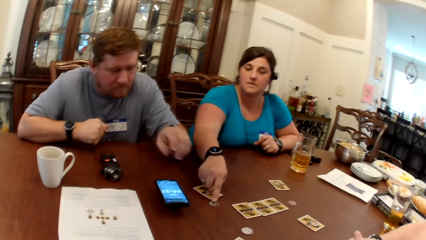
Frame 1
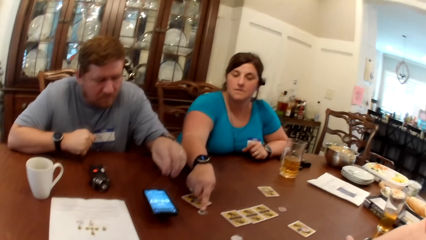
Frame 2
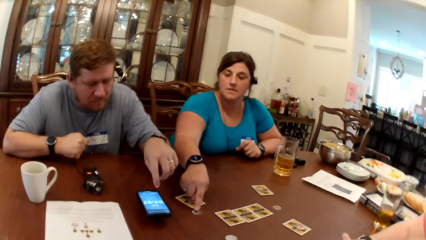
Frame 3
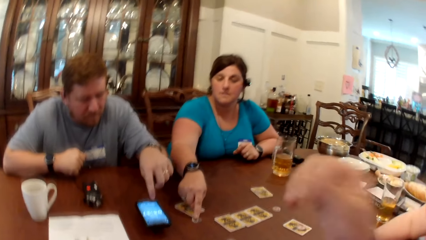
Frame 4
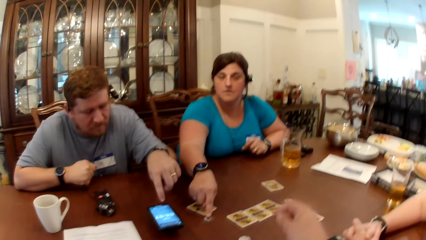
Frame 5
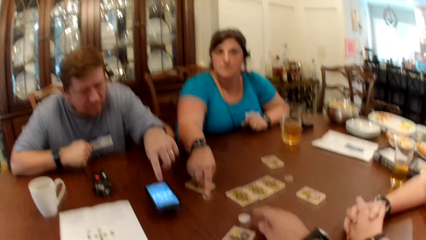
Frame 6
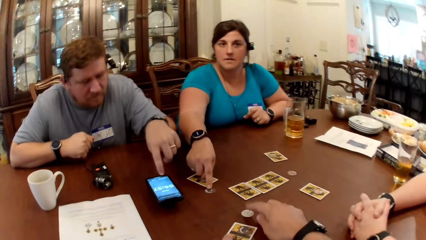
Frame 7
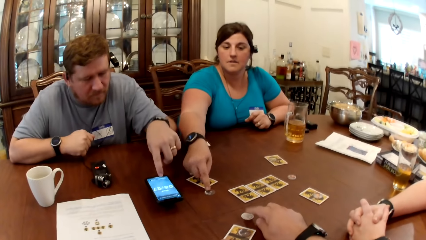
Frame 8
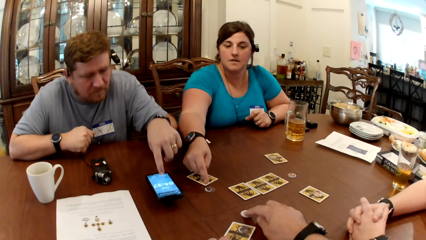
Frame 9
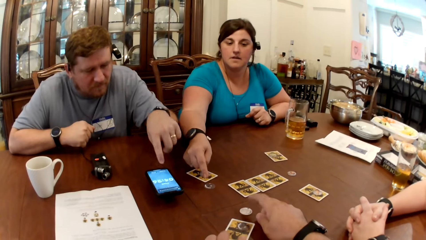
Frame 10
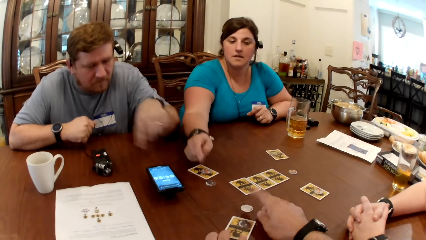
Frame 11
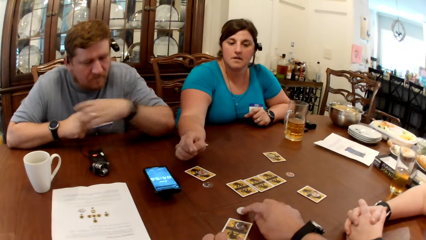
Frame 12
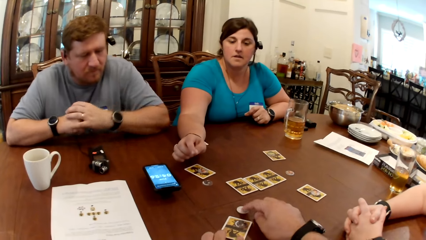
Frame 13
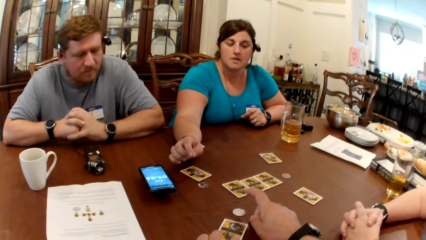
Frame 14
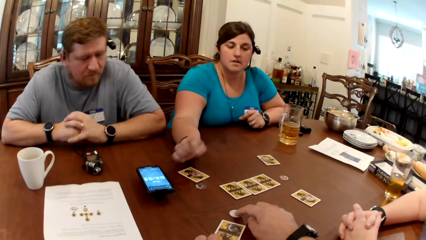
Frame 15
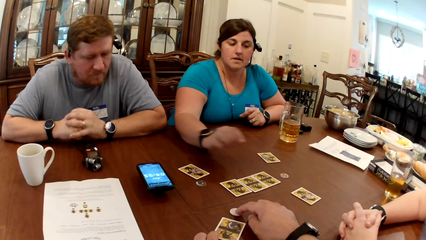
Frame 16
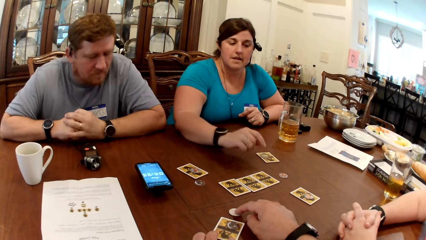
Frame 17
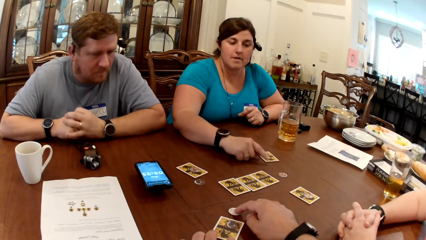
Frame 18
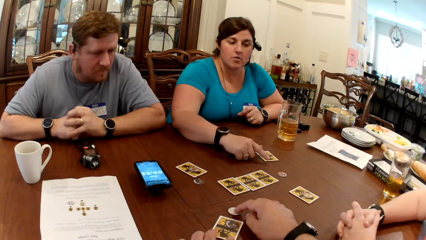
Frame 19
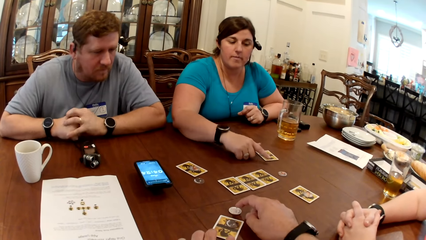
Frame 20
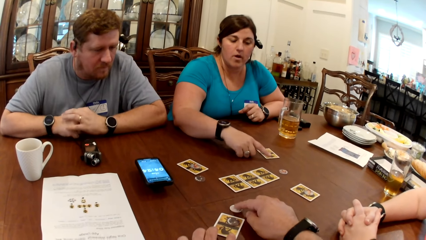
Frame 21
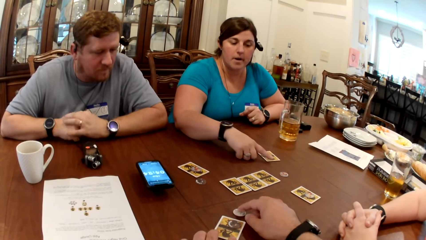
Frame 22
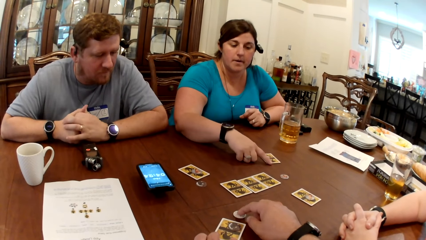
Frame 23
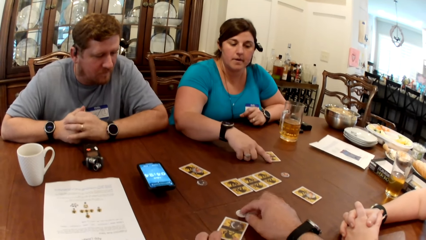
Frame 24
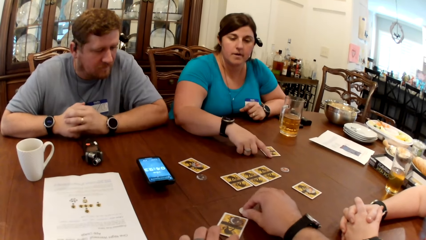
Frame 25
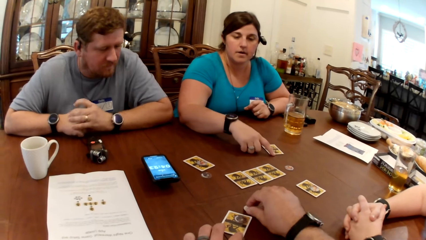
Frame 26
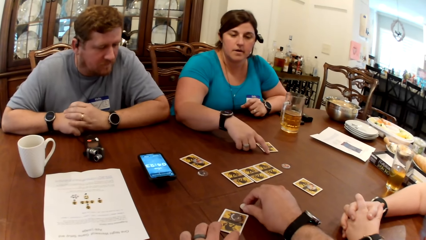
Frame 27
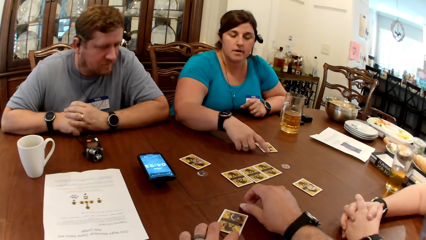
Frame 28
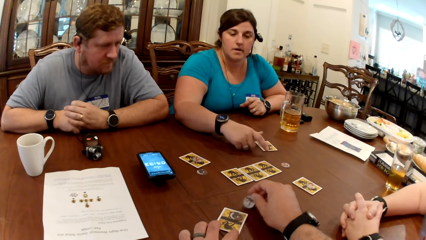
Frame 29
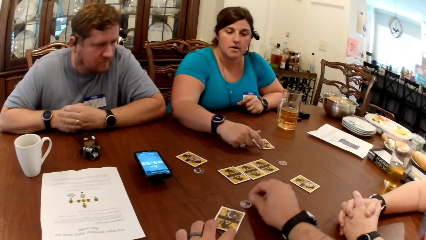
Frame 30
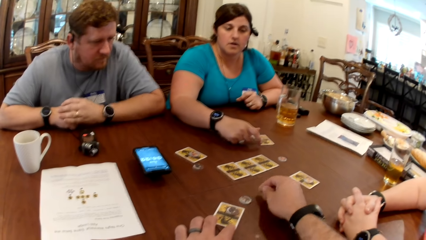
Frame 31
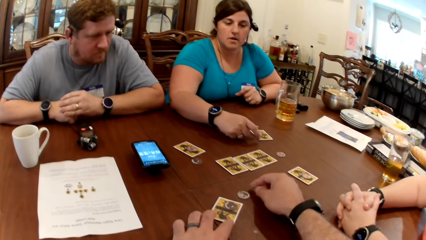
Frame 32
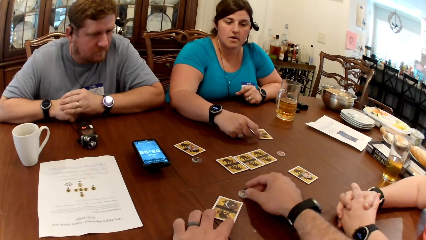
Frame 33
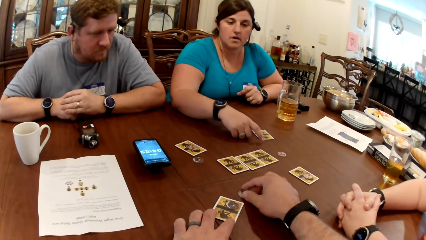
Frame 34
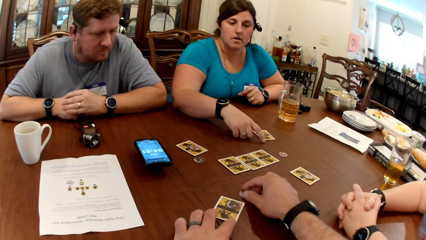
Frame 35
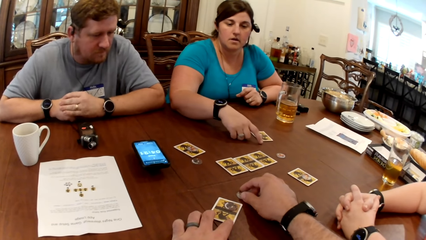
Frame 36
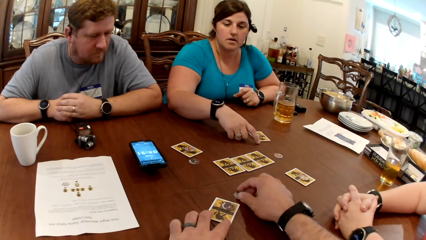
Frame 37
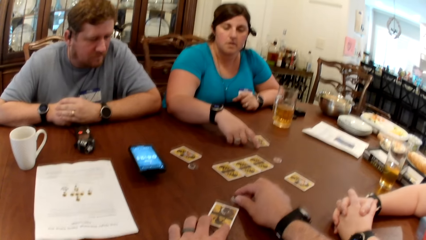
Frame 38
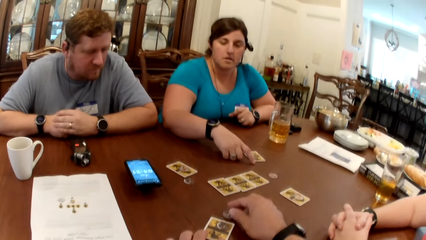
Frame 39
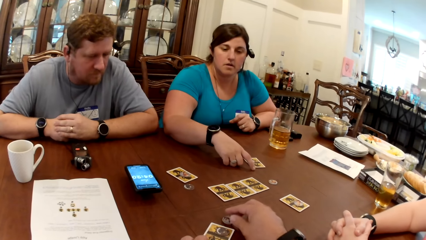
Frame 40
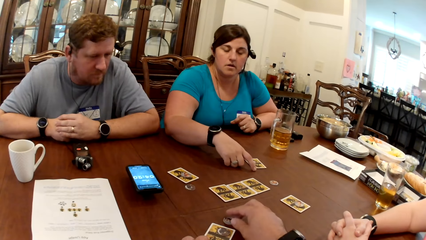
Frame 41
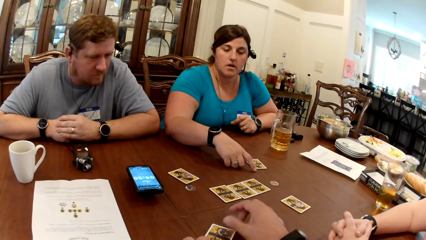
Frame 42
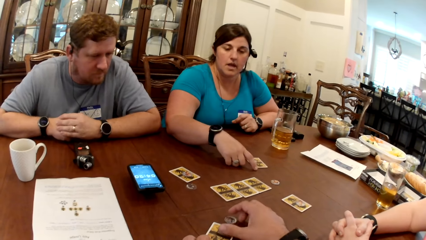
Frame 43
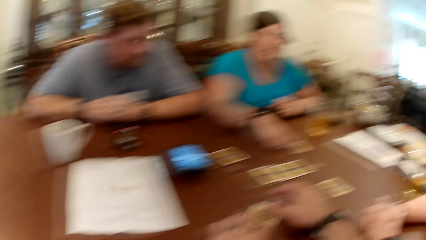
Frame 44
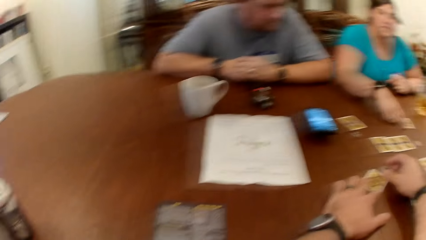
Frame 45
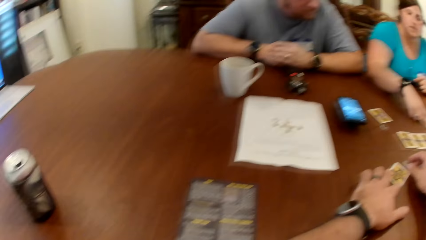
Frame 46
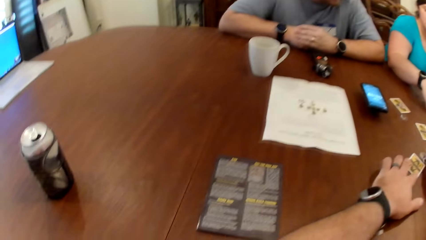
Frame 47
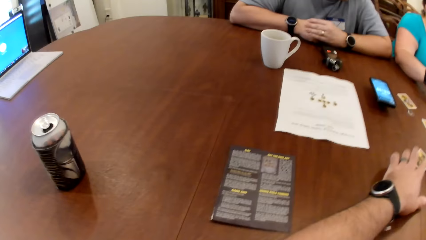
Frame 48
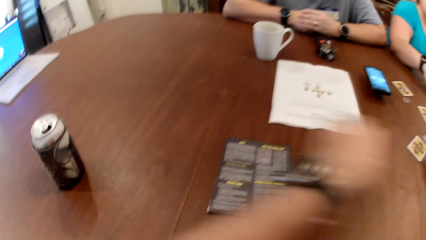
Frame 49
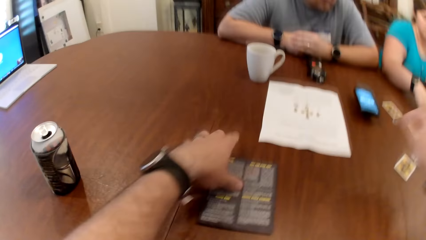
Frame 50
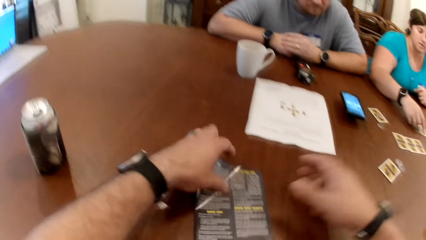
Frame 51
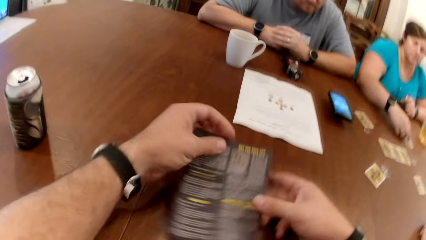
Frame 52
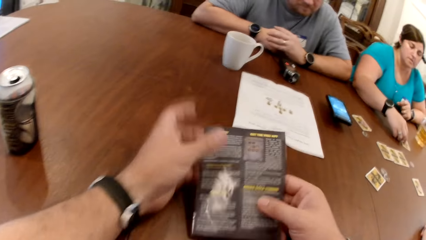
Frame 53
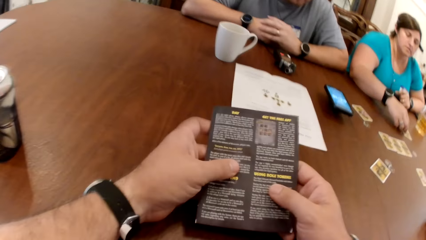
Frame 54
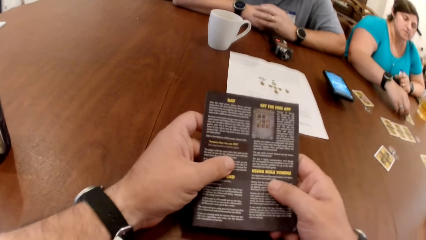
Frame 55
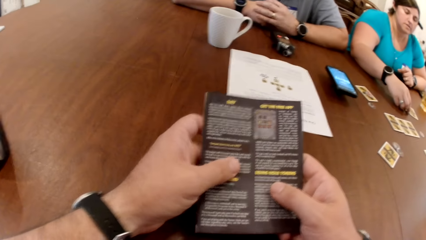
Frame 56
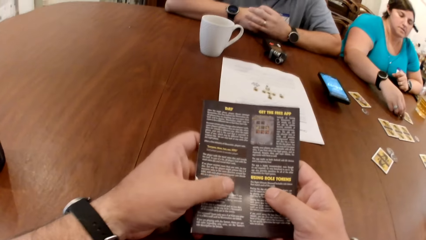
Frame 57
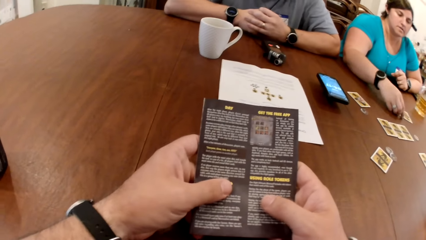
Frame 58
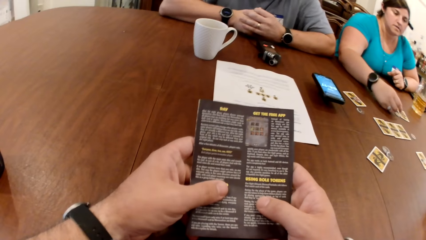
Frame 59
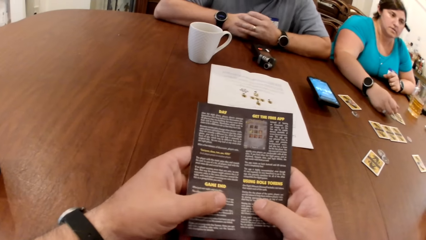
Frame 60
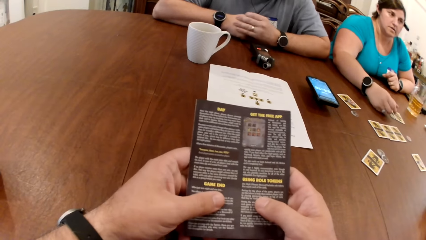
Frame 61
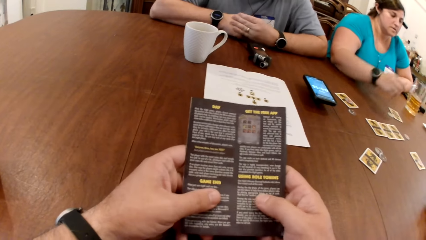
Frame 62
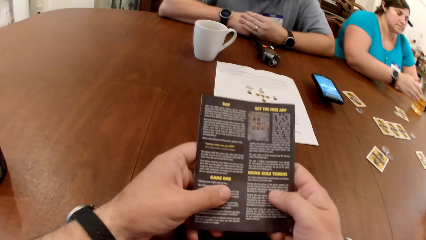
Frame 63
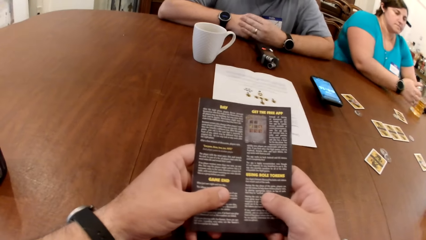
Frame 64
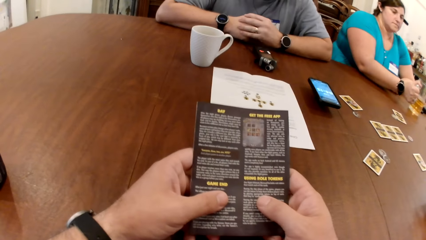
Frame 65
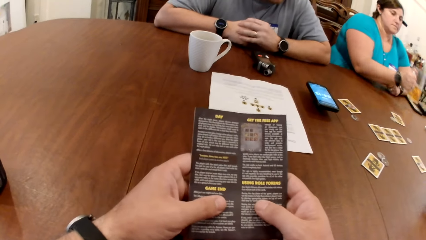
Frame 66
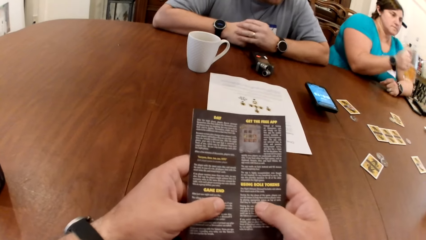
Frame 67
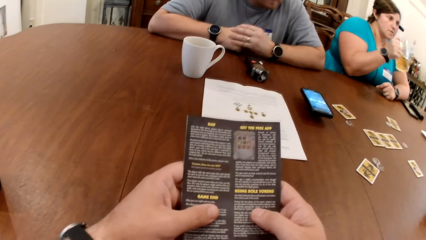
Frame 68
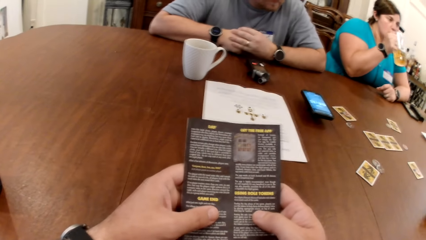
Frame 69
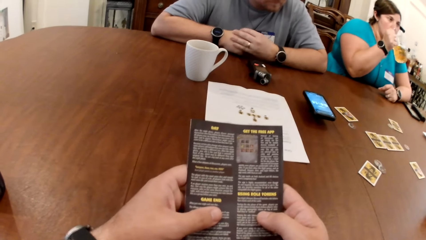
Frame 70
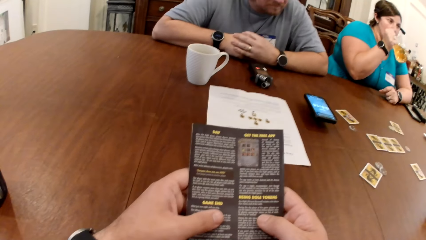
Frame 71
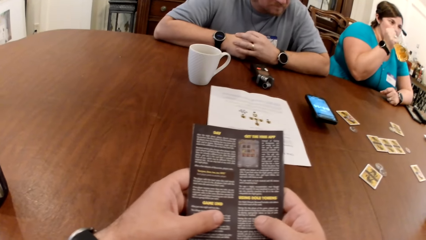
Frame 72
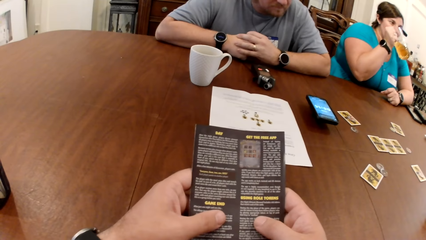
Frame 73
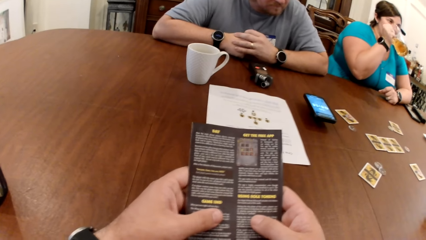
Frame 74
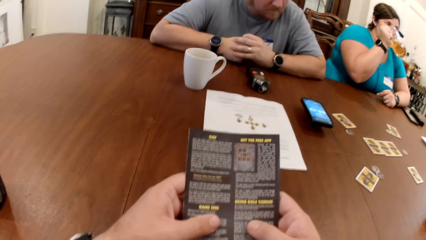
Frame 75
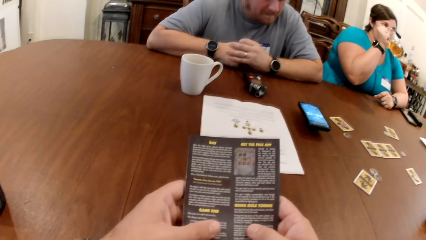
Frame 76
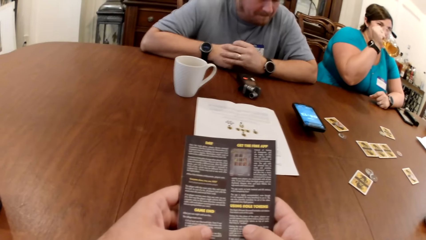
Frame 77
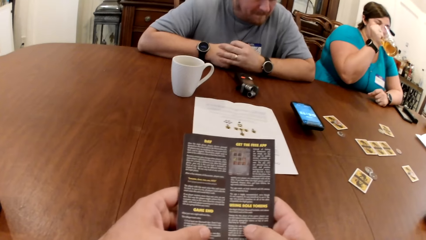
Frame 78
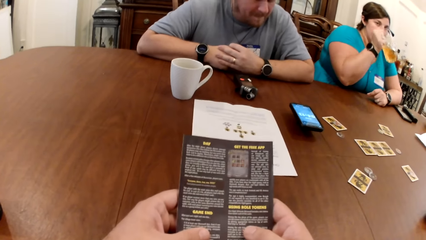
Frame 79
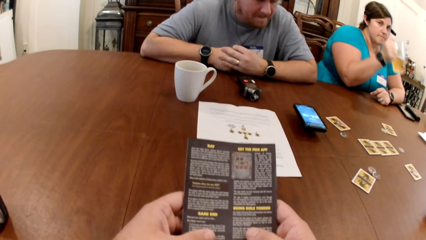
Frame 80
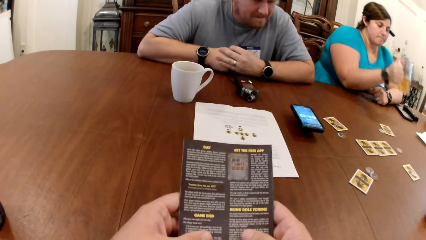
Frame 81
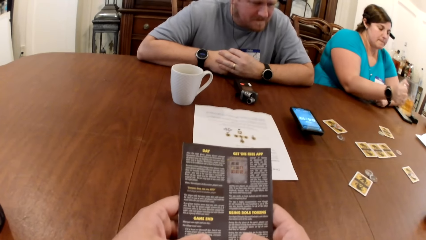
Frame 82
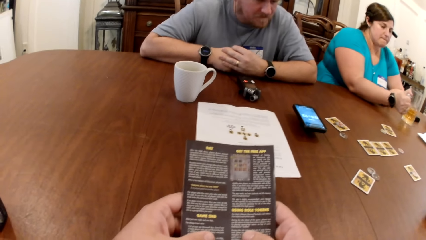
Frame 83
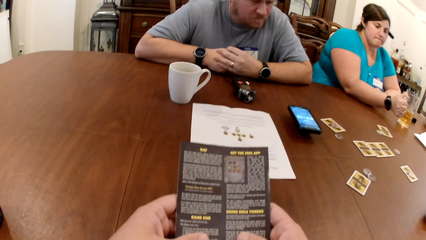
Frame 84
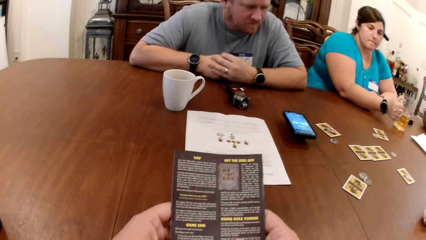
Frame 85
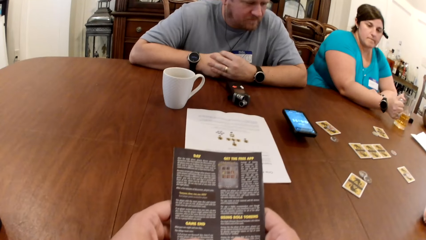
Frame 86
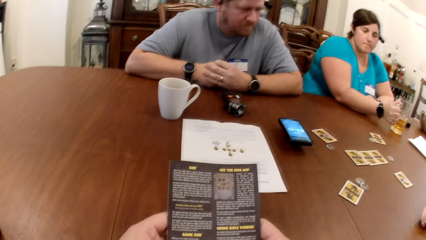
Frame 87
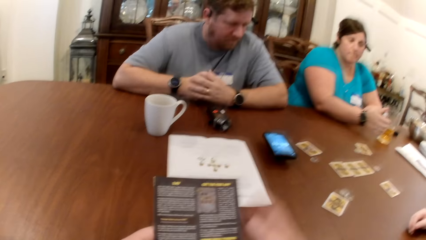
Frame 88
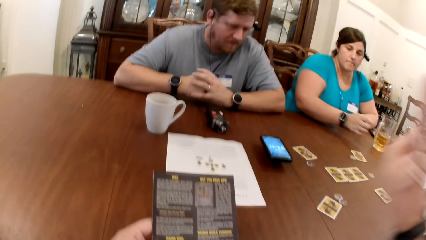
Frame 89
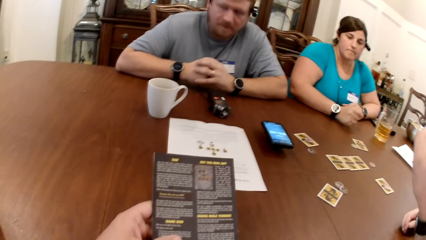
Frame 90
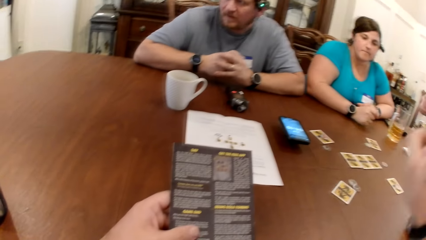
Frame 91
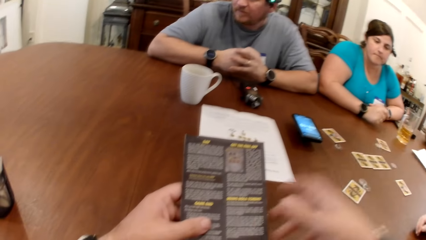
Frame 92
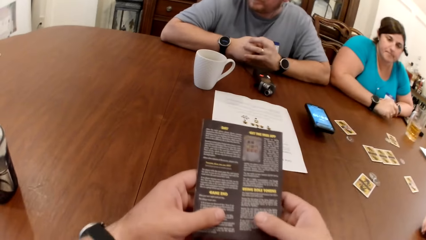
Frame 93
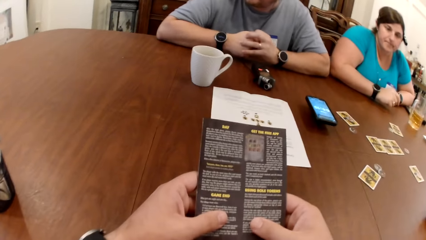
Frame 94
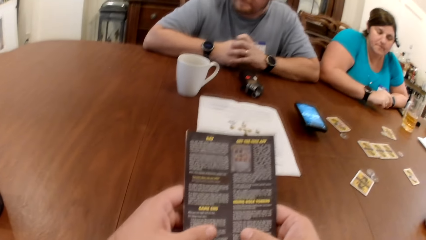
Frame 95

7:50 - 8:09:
A man operates the phone on the table with his left hand. The camera wearer plays with the game token on the table with his right hand. The man points on the phone. The camera wearer points on the coin. A woman taps the card on the table with her right hand. The camera wearer picks up the game rulebook or paper with his left hand. He holds the game rulebook with both hands. He reads the paper. He interacts with the man, the woman and another woman. The woman picks up the glass of beer with her right hand, drinks beer from the glass of beer with her right hand, and places the glass of beer on the table with her right hand. The camera wearer puts the mug down.
